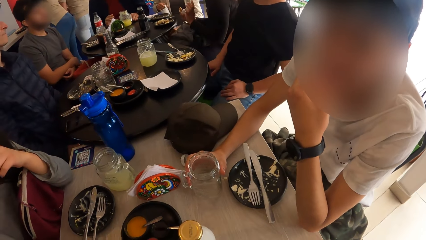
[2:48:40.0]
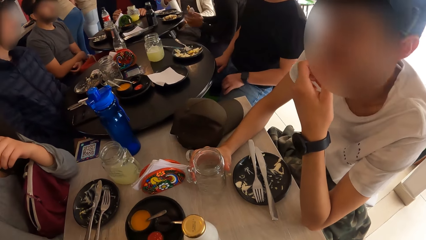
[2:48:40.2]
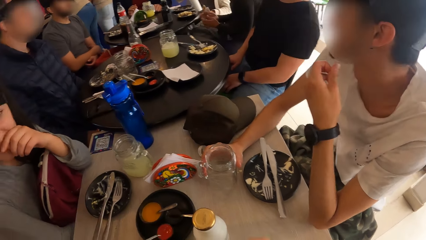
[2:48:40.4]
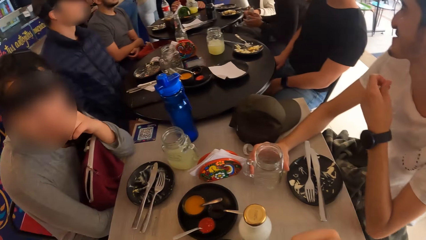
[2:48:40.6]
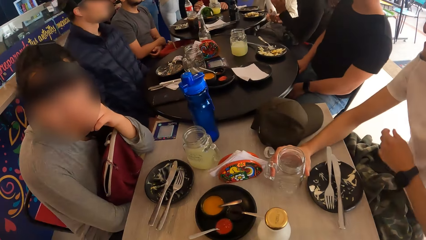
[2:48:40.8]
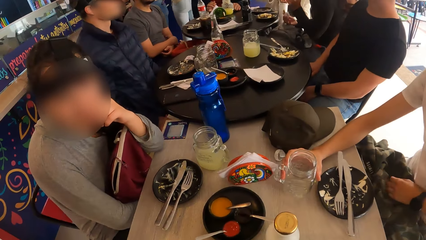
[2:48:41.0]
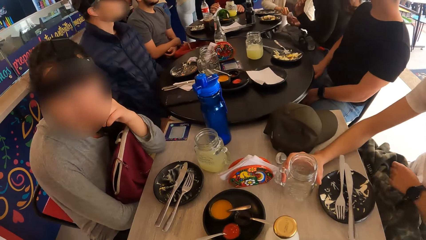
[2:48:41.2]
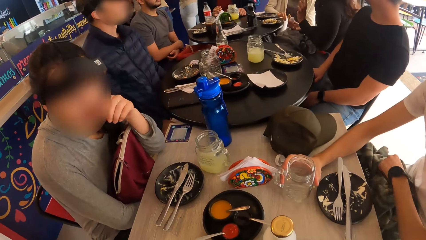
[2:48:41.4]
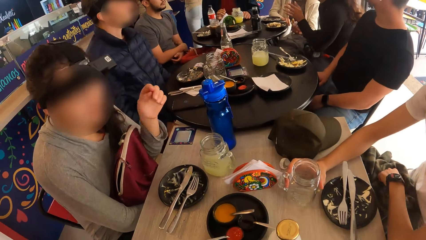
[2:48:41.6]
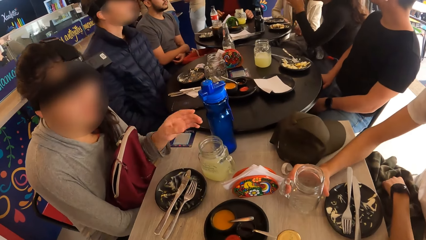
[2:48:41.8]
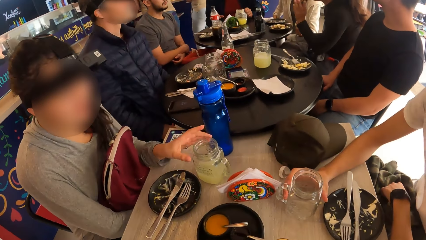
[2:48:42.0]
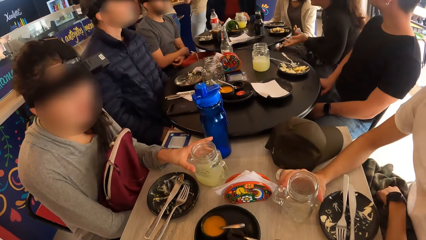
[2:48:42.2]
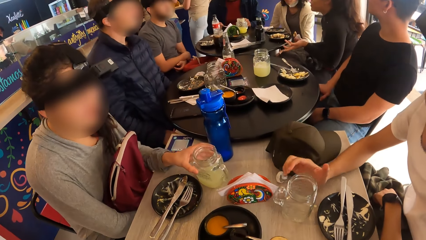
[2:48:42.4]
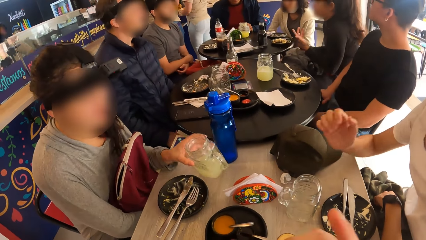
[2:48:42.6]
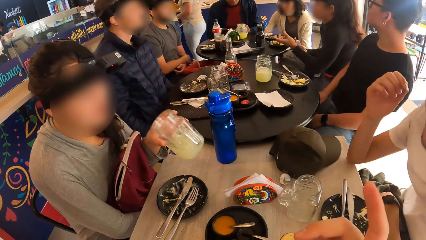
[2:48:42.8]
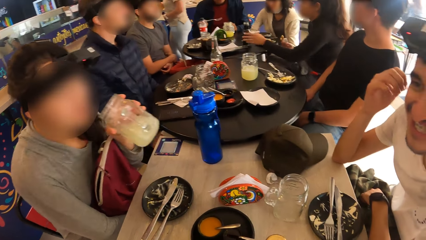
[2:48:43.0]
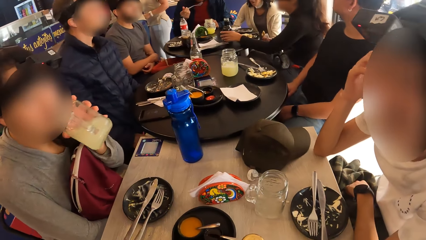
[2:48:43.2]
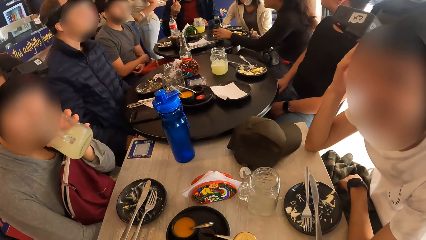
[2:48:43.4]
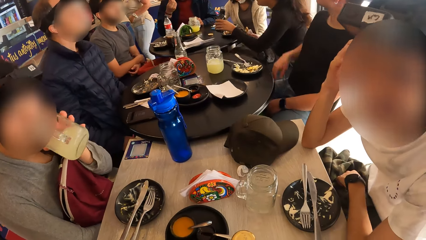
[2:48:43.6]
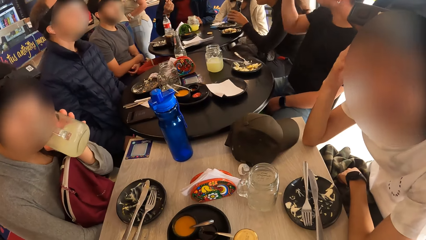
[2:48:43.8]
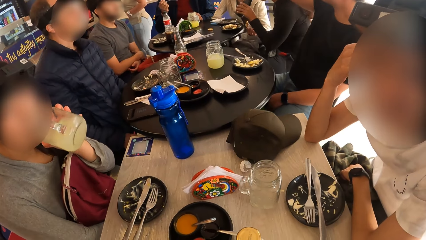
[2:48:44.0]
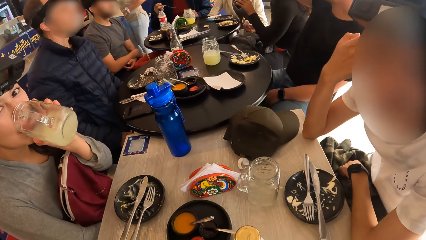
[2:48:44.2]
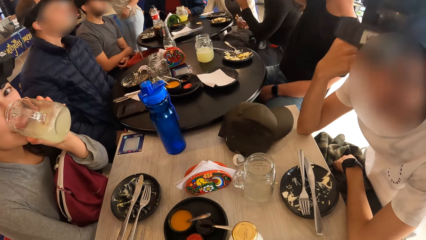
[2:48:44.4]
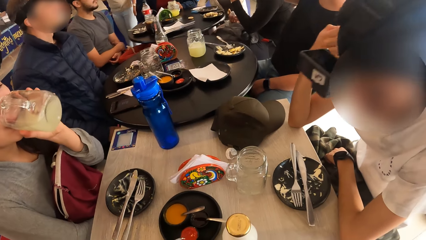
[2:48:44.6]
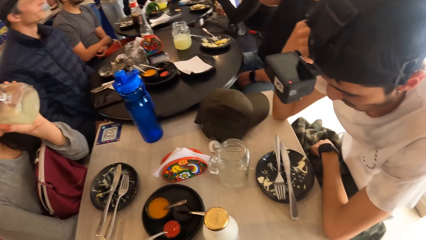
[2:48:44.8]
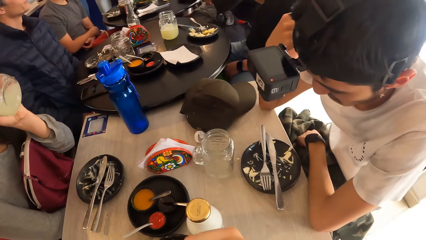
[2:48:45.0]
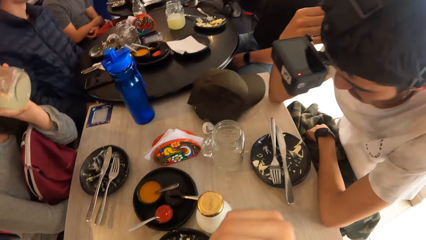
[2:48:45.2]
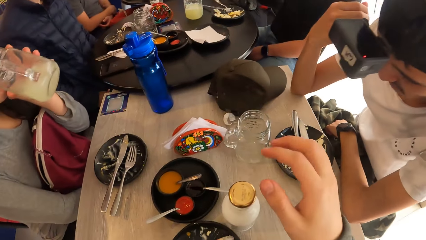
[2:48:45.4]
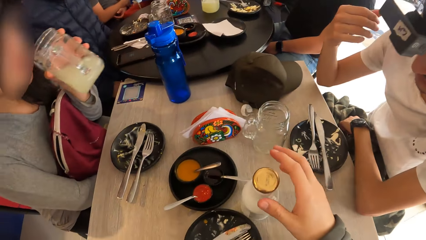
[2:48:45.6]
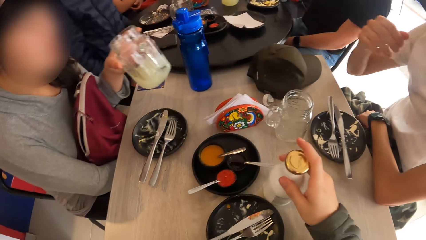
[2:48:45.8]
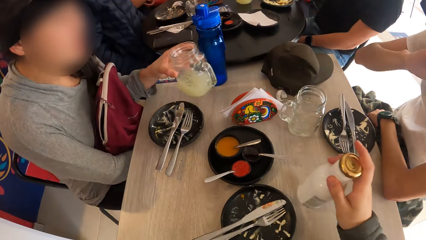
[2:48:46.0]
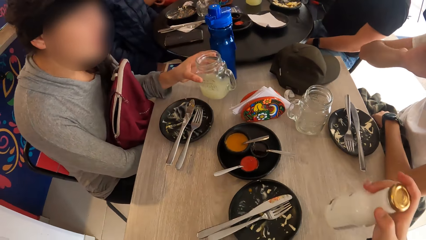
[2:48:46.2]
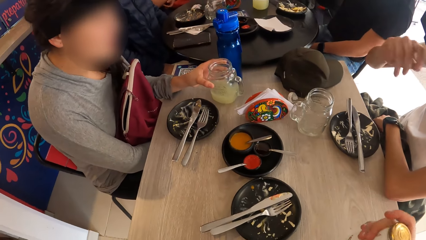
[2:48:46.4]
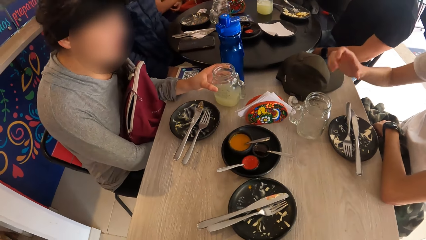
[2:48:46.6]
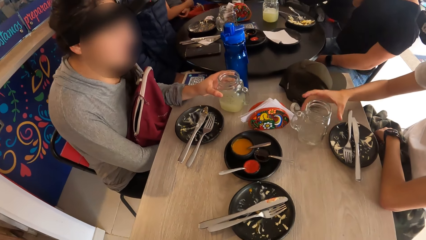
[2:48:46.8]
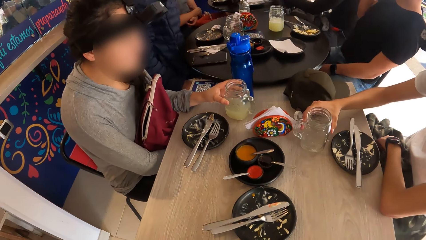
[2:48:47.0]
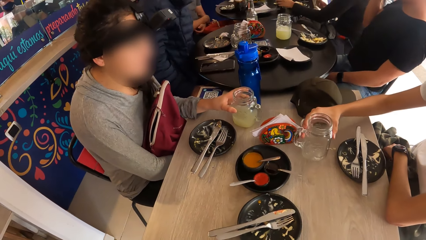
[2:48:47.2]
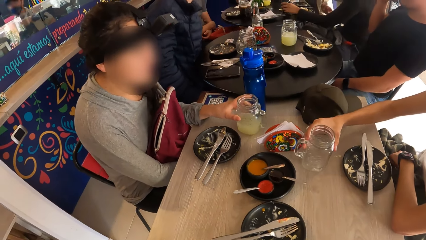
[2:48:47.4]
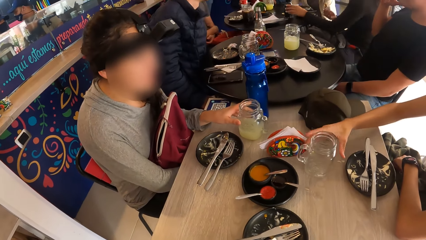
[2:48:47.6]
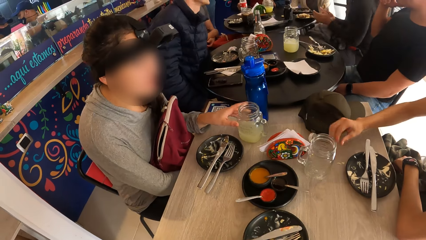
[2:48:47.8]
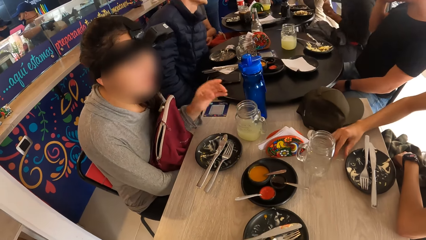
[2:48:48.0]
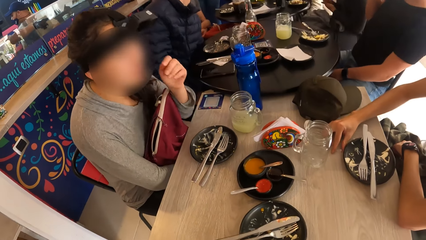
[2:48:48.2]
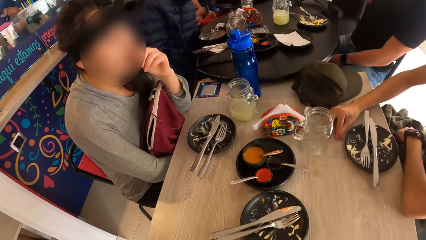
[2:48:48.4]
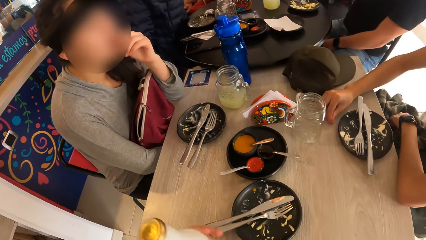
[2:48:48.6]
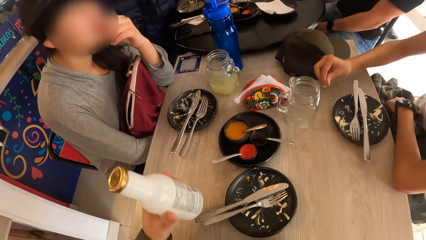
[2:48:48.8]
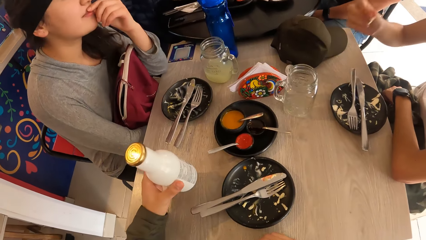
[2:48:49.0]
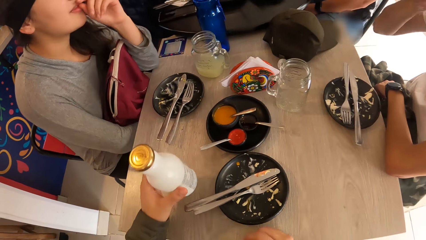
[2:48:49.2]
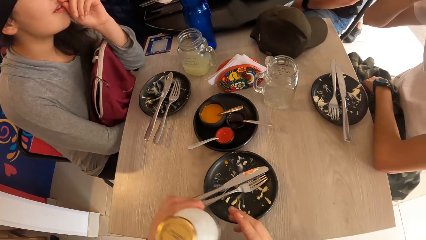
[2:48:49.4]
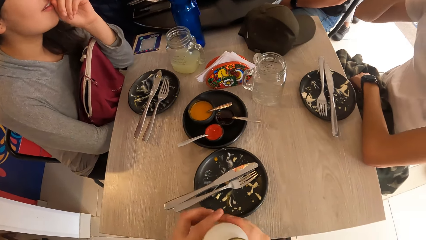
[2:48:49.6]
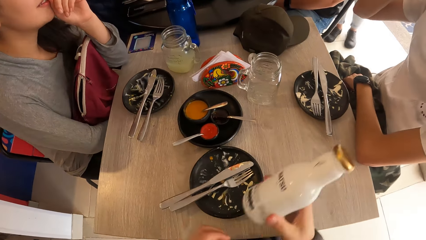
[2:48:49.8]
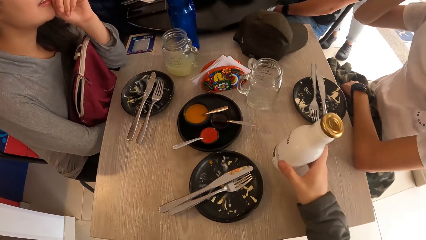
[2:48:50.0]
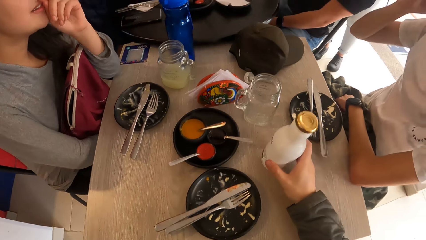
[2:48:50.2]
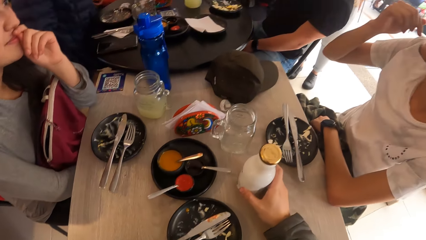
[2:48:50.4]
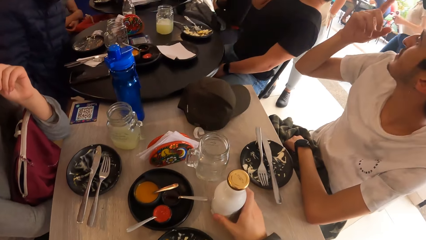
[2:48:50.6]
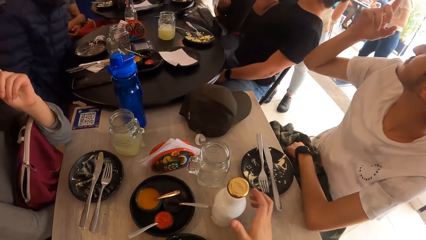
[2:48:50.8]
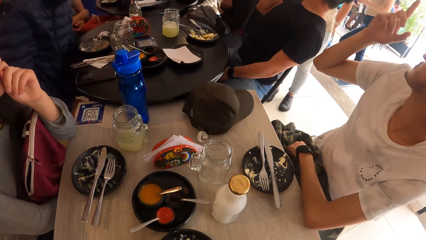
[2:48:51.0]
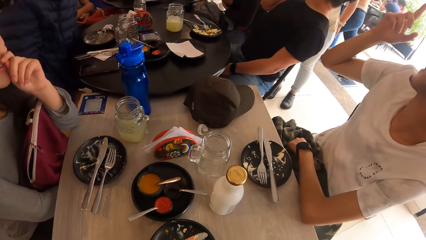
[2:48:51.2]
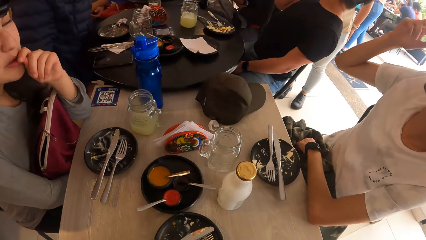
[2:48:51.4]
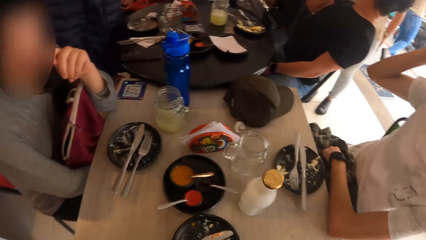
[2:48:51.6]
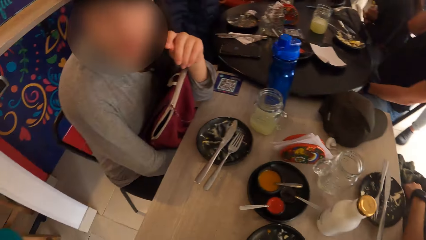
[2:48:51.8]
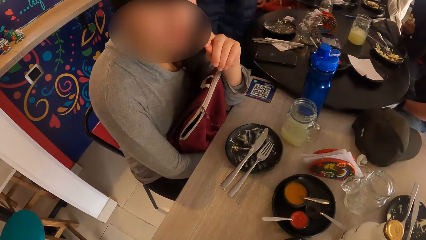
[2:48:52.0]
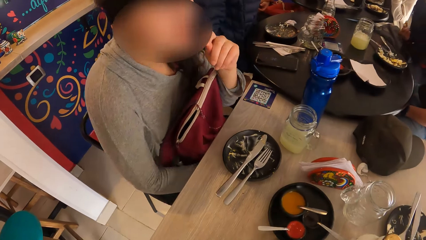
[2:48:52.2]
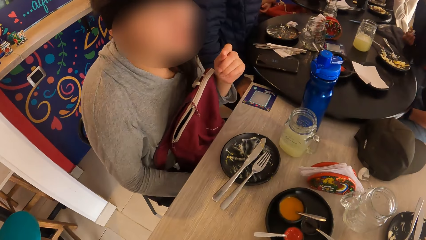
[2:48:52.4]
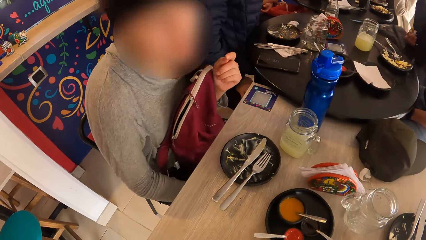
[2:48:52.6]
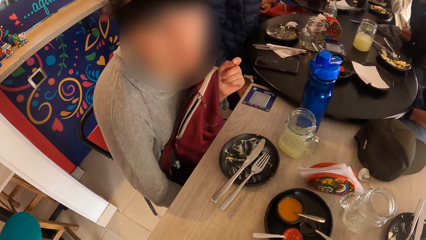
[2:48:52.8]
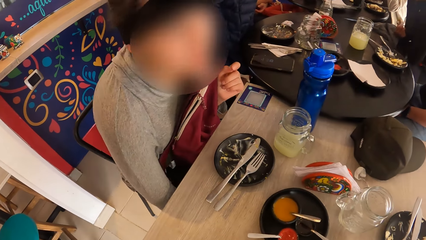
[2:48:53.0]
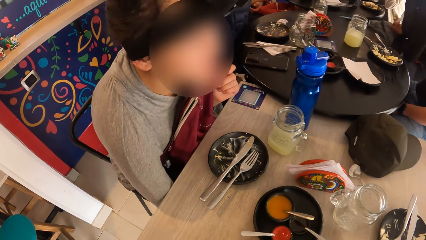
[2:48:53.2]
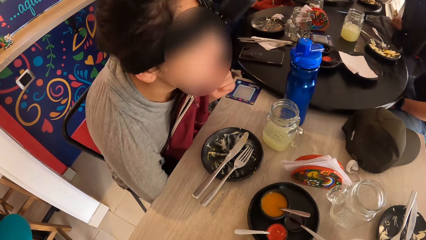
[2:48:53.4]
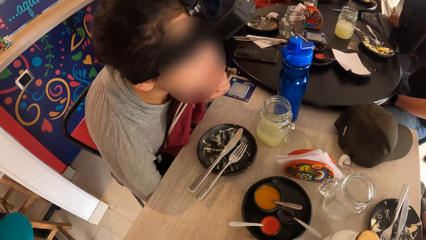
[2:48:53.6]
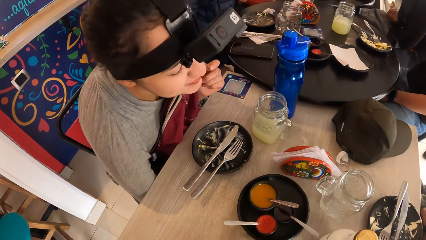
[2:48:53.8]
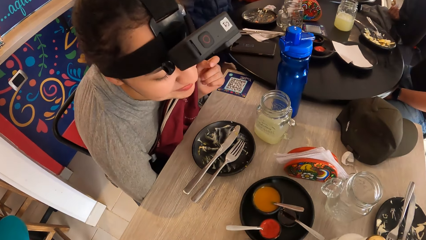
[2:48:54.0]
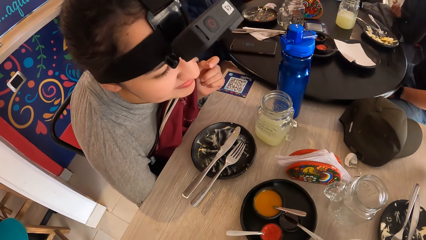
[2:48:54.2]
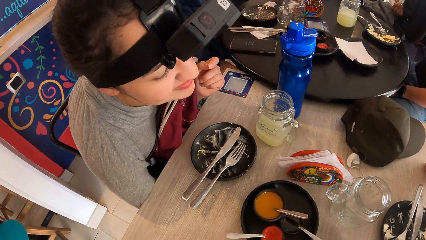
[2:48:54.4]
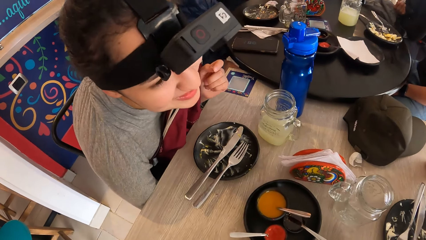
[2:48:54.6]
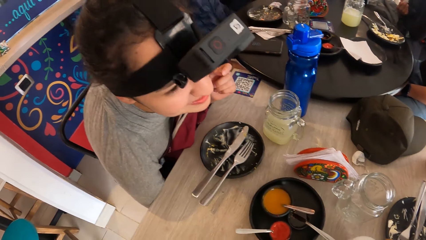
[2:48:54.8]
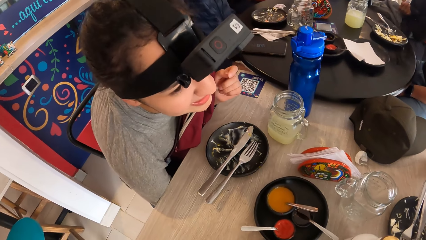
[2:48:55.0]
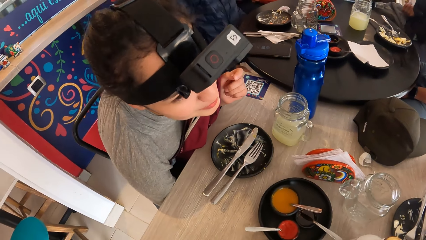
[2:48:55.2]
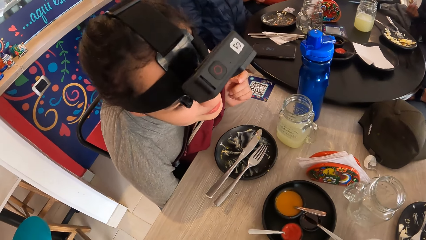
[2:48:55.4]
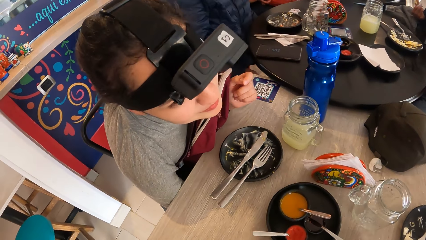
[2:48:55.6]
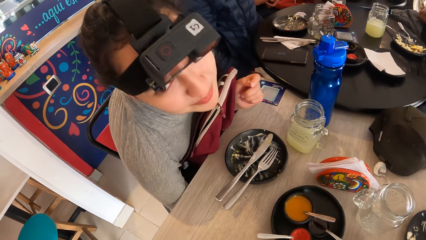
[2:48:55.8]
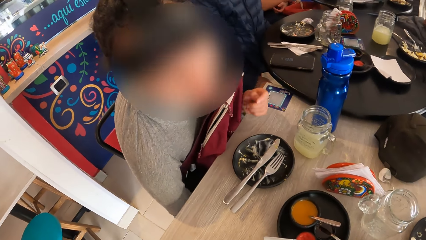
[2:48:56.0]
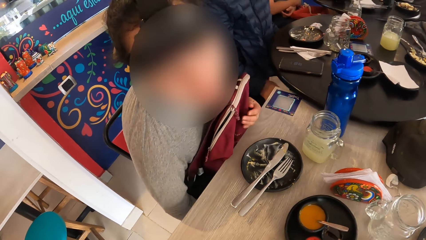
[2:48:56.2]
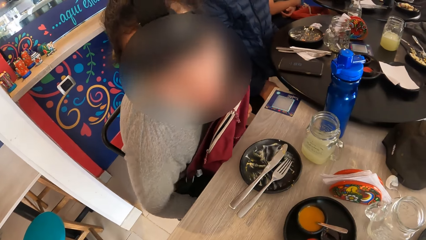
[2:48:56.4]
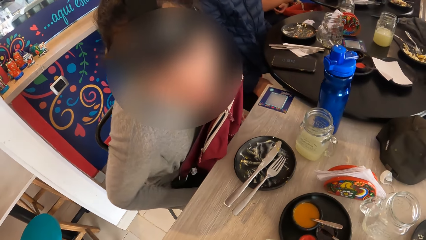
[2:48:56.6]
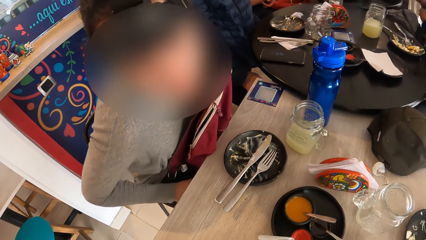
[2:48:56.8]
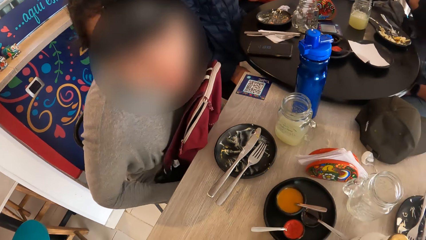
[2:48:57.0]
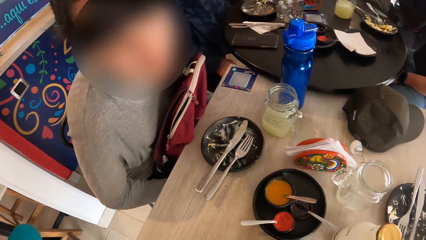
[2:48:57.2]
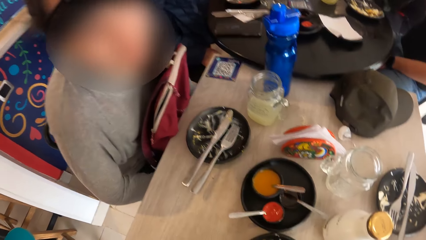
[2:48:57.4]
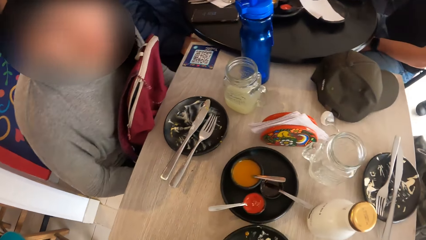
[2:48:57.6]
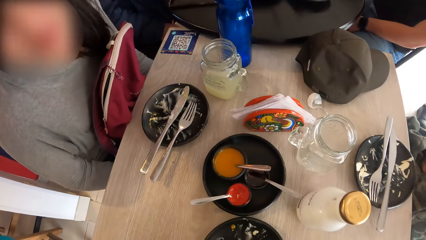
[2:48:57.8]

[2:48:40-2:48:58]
The woman carries the jar of juice from the table with her left hand. The woman drinks from the jar of juice in her left hand. The camera wearer carries the bottle of yogurt from the table with his right hand. The woman places the jar of juice in her left hand on the table. The man adjusts the jar of juice on the table with his right hand. The man picks a grain of food from the table with his right hand. The woman places her left hand on her mouth. The camera wearer places the bottle of yogurt on the table with his left hand. The man takes the grain of food in his right hand to his mouth. The camera wearer passes the bottle of yogurt from his left hand to his right hand. He places the bottle of yogurt on the table with his right hand. He looks around. The woman converses with the camera wearer and the man.
